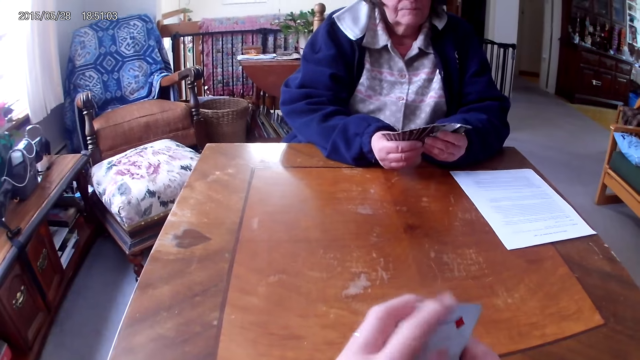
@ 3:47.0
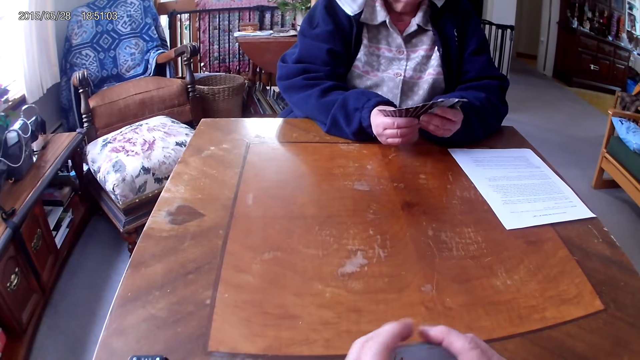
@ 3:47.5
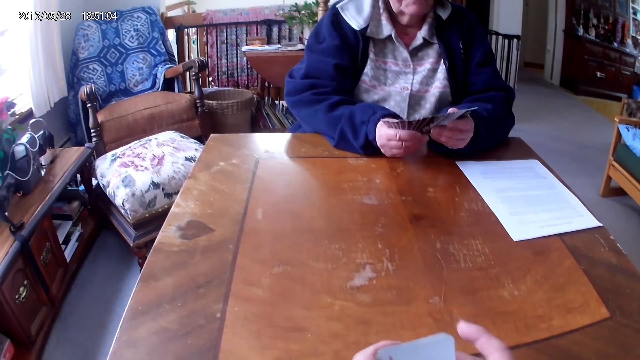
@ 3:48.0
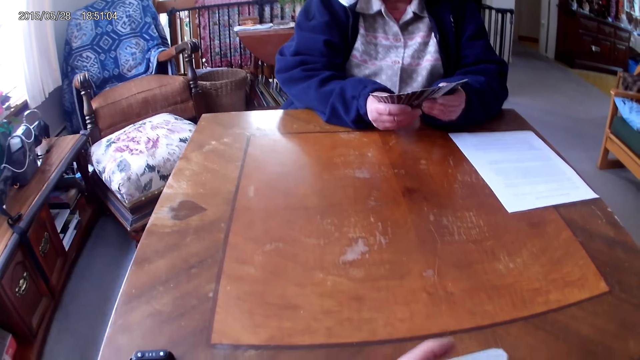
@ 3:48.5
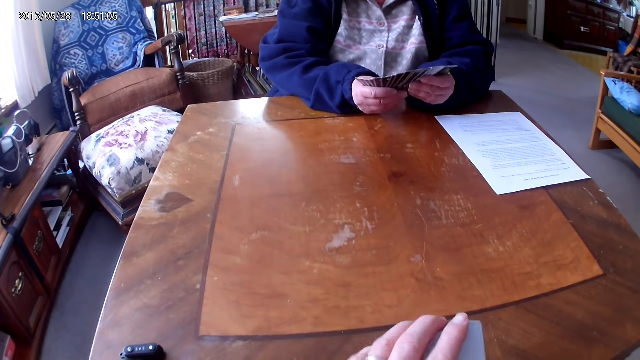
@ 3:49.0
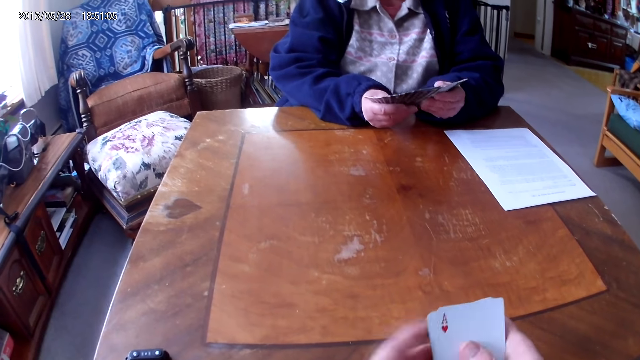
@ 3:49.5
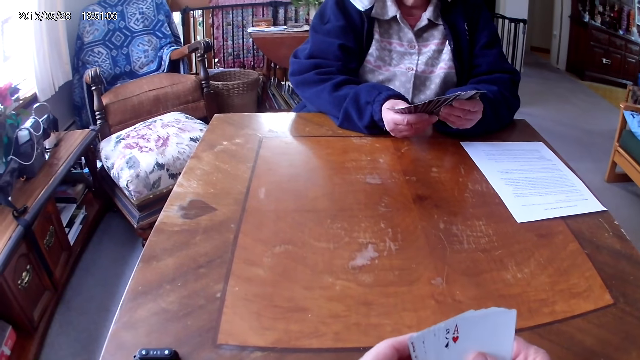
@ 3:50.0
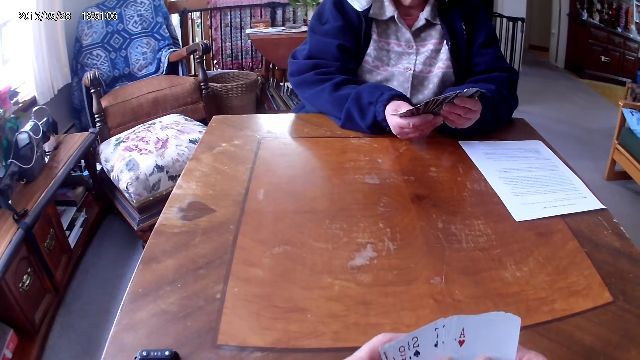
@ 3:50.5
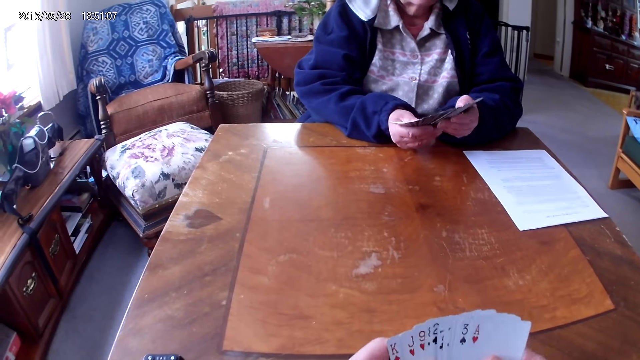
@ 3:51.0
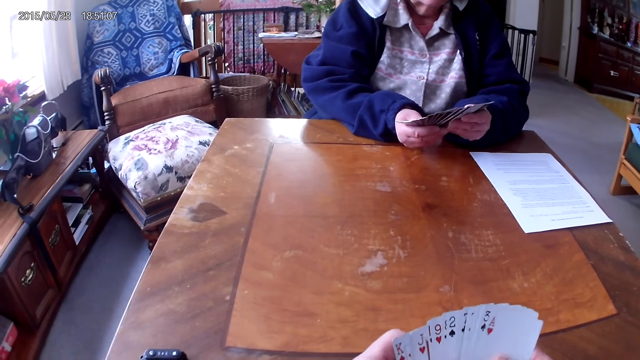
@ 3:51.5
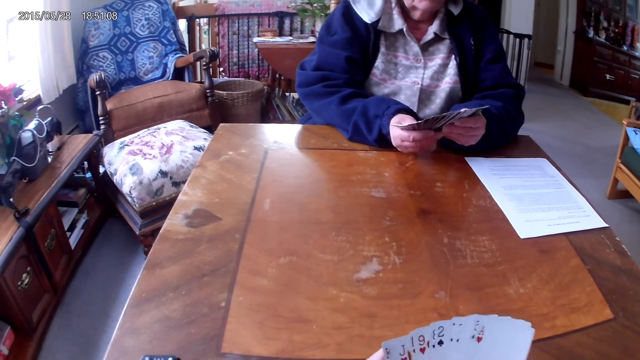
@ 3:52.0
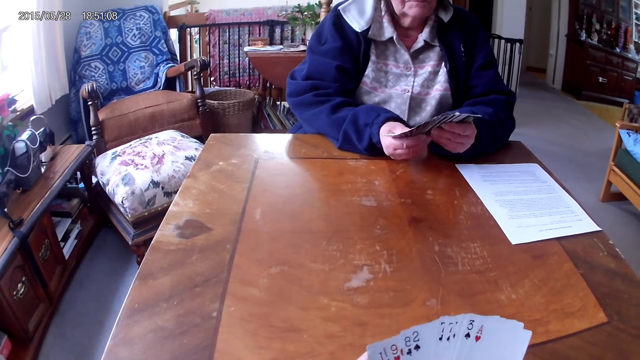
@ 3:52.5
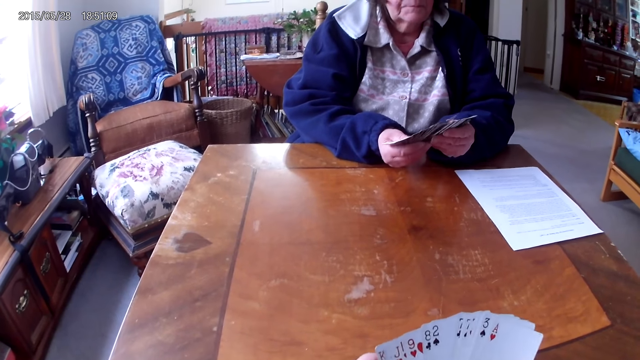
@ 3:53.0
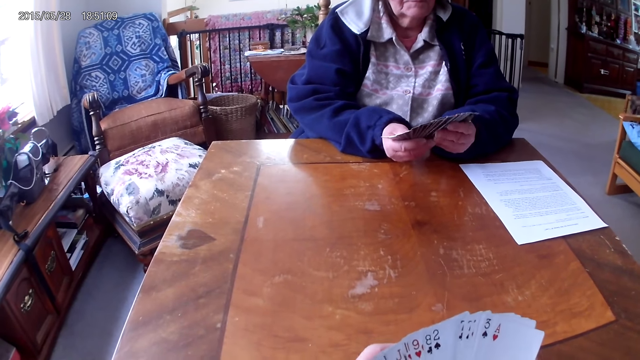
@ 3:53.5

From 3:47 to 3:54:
A woman arranges cards.

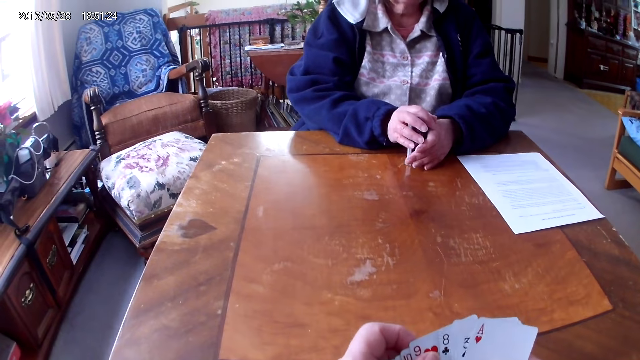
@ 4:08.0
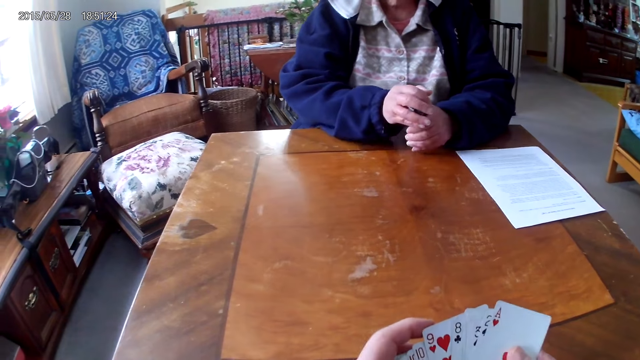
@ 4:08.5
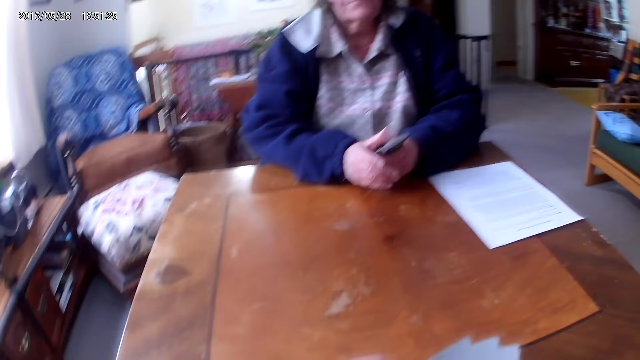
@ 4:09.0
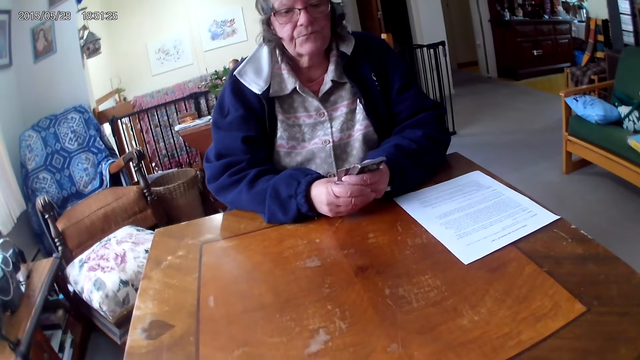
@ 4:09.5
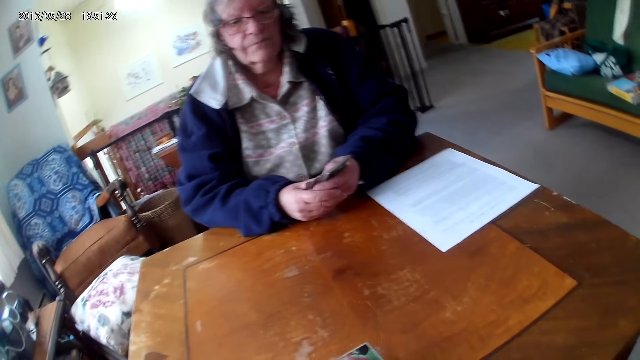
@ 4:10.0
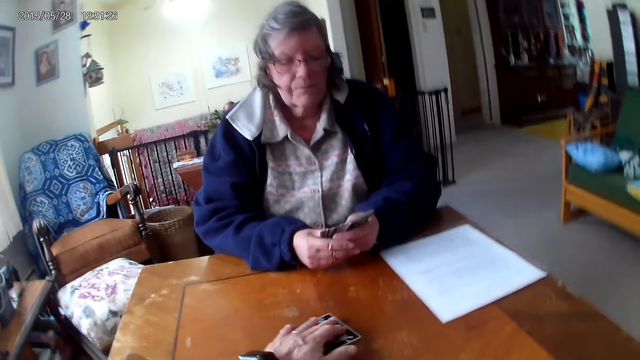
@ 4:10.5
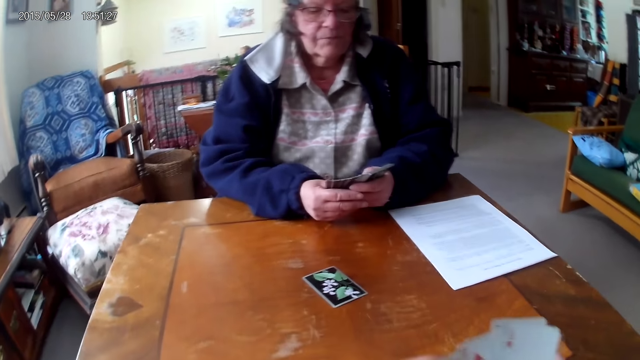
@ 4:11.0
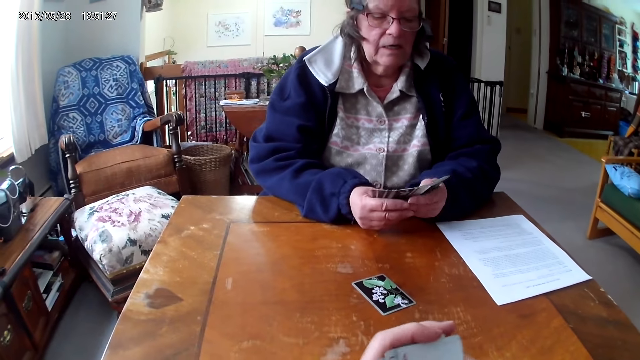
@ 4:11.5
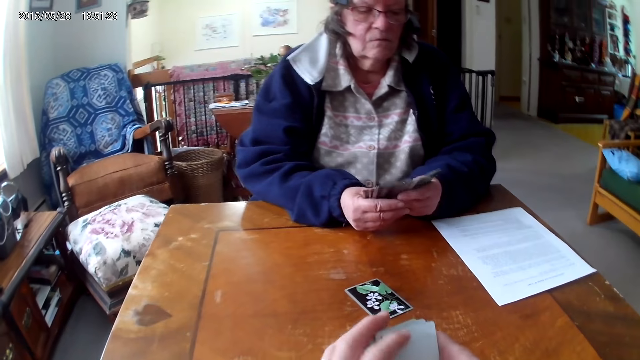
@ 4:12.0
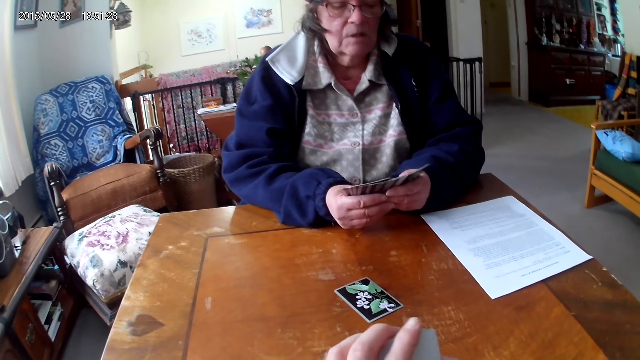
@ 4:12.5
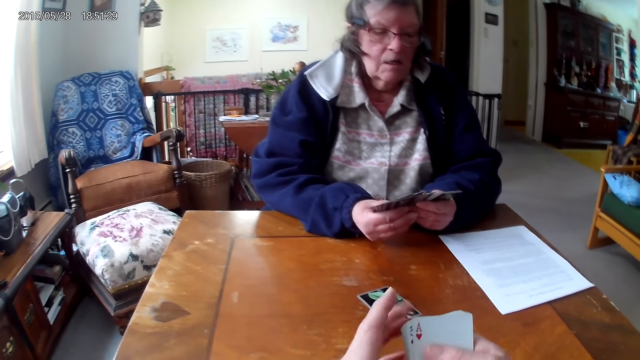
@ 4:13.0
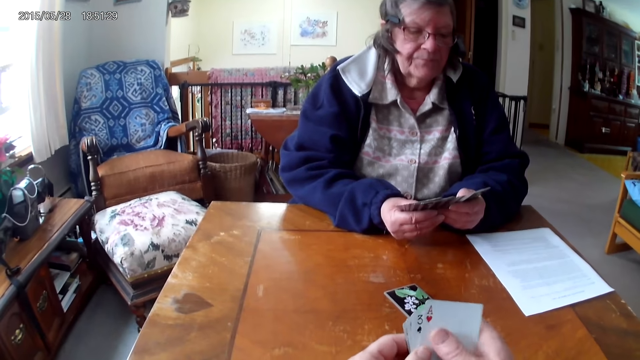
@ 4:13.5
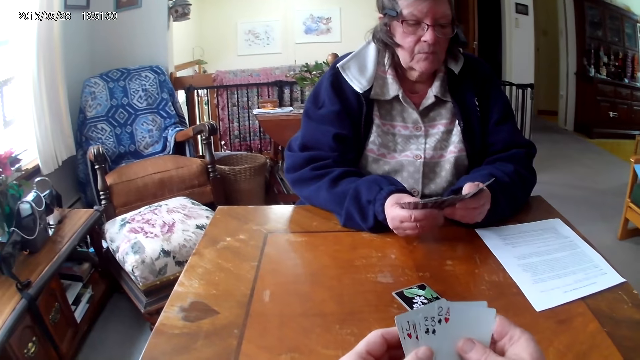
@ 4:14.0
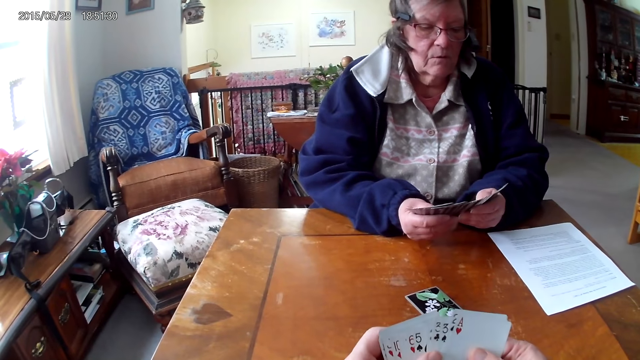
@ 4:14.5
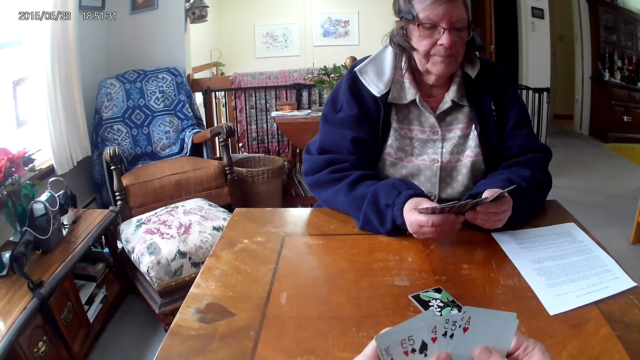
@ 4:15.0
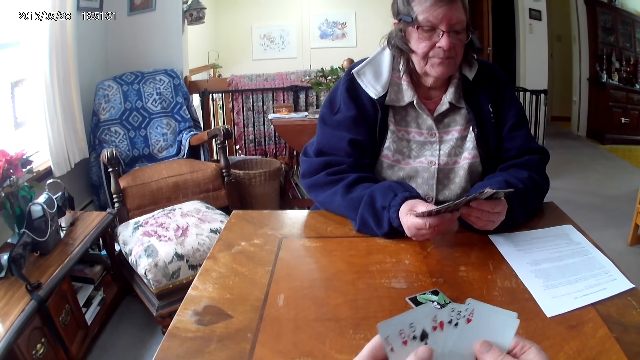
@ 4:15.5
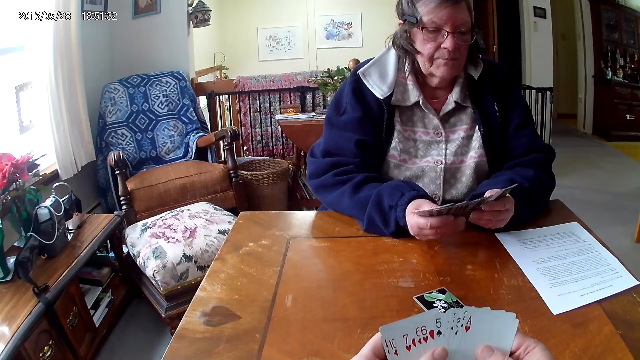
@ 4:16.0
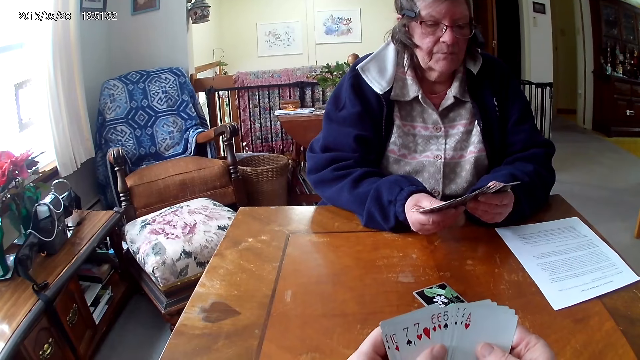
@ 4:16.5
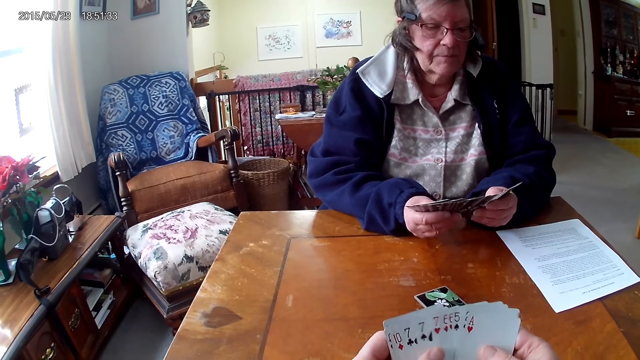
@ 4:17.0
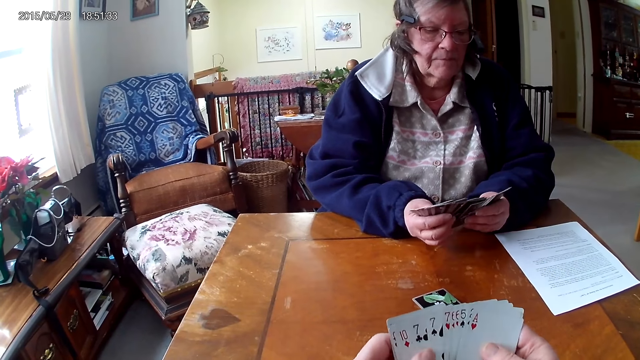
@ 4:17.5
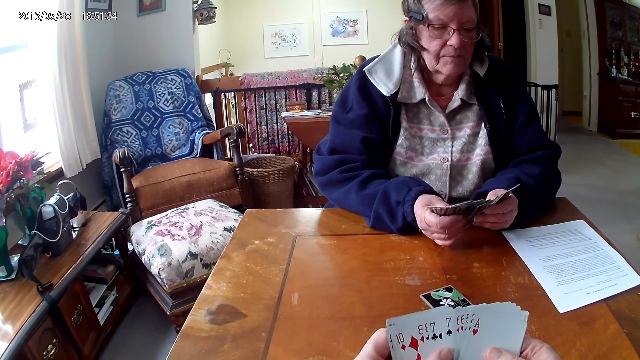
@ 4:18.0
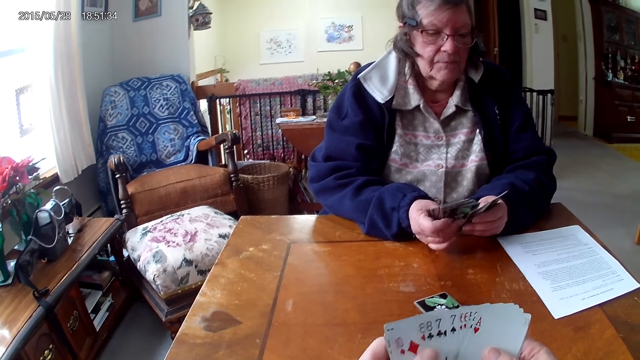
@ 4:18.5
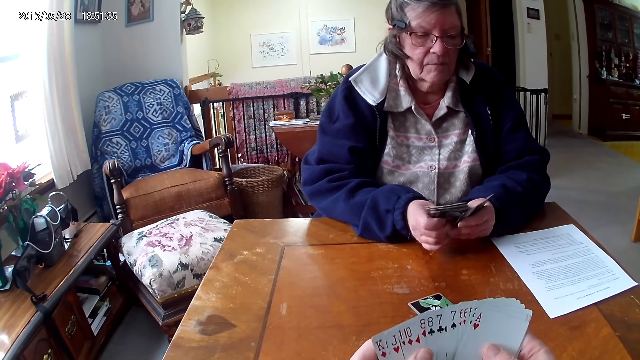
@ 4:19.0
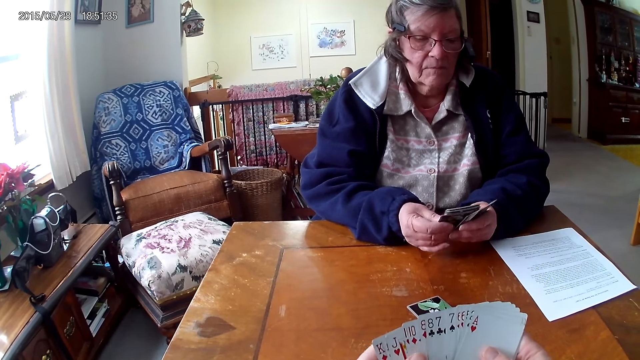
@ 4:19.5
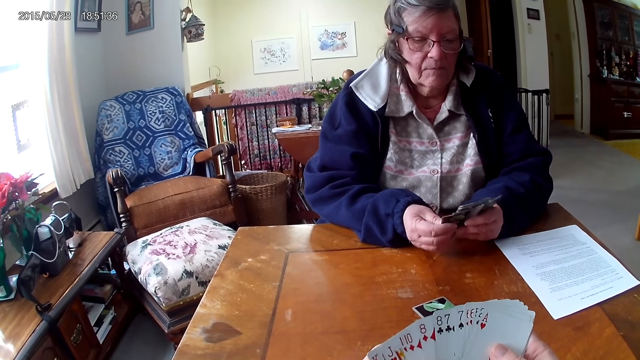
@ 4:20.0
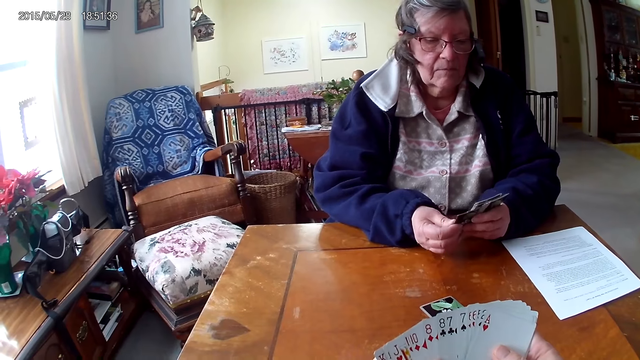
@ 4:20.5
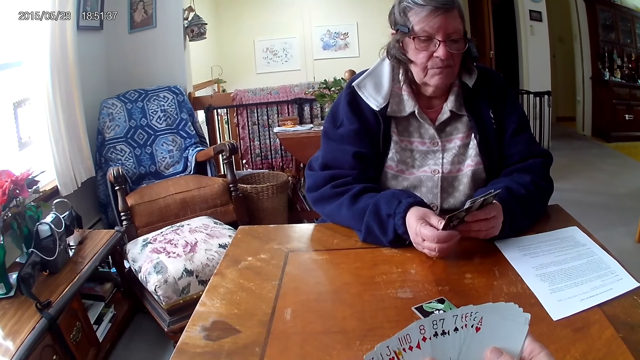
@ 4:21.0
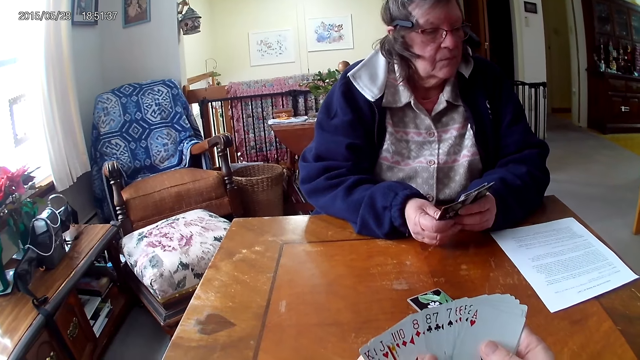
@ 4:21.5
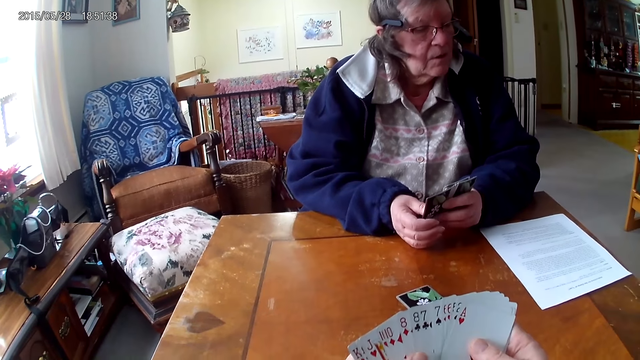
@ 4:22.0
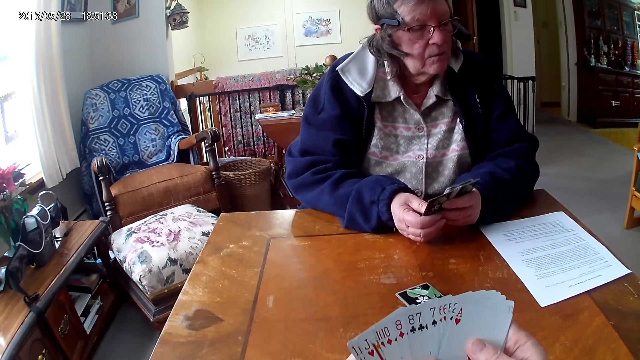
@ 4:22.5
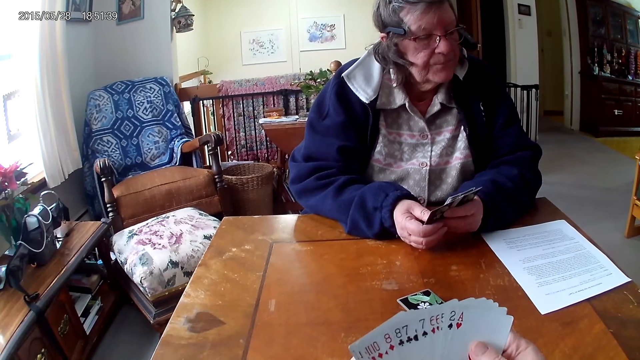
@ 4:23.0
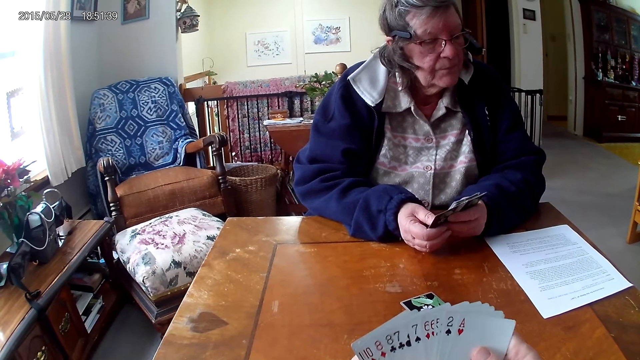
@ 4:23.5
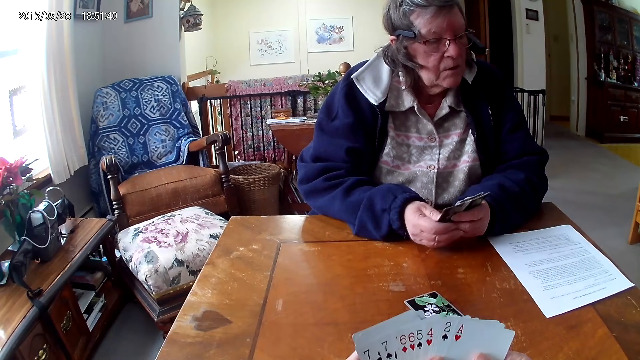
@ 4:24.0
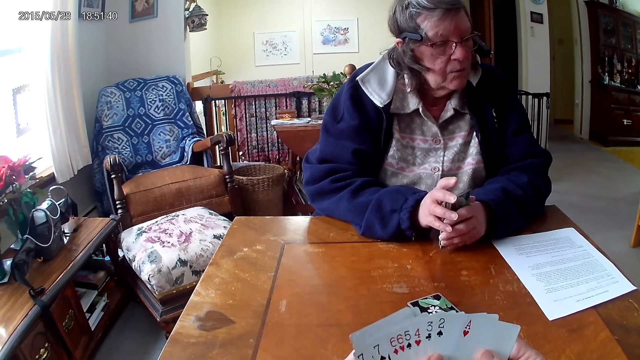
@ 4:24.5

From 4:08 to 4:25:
The camera wearer puts a card on the table. A woman looks at the paper.
